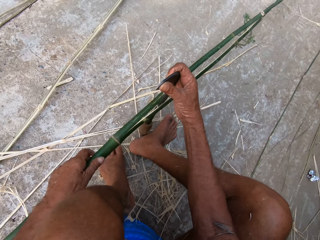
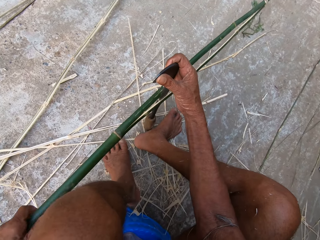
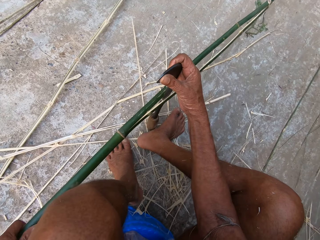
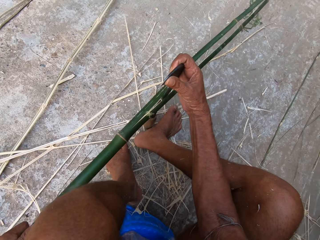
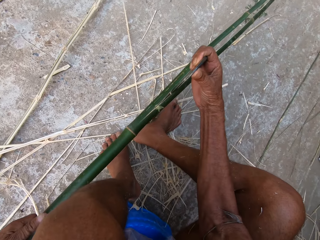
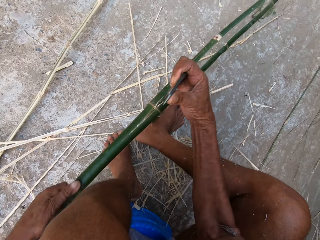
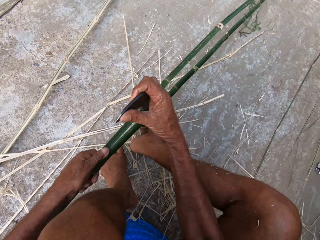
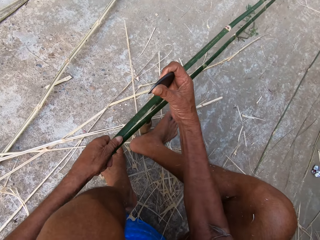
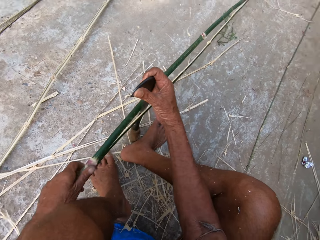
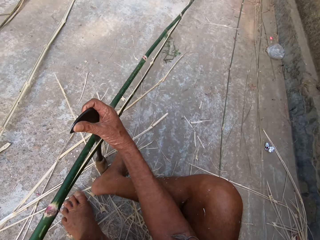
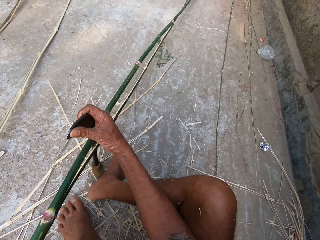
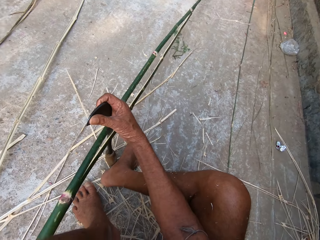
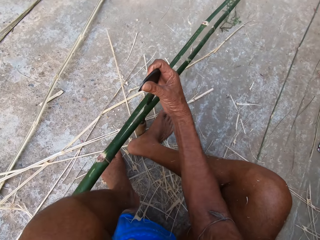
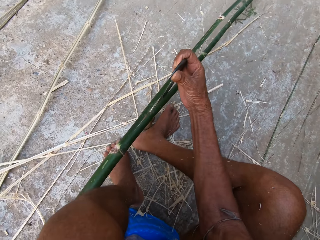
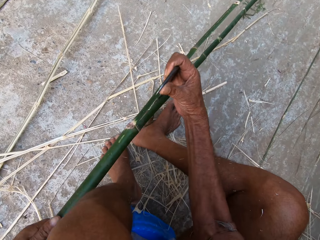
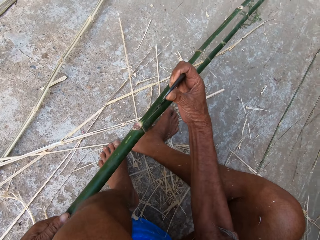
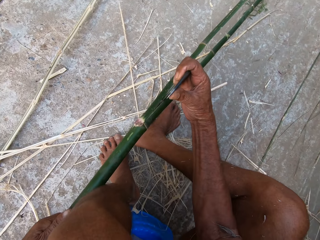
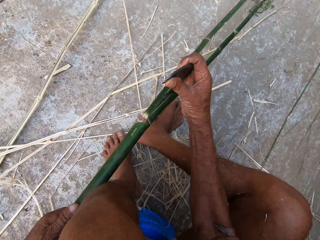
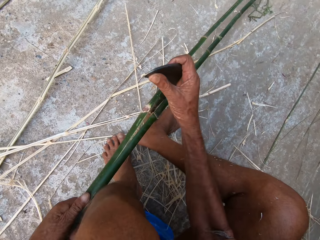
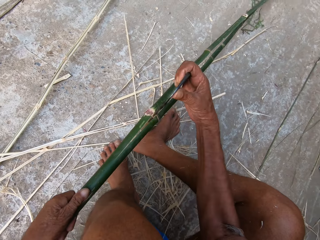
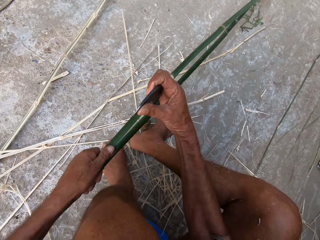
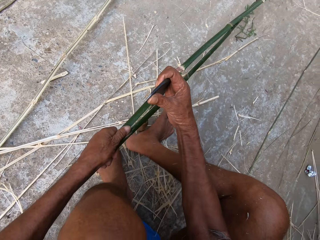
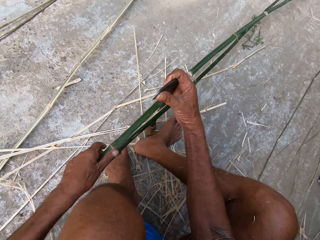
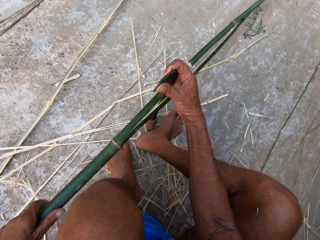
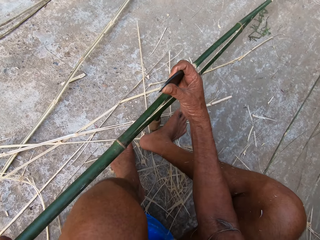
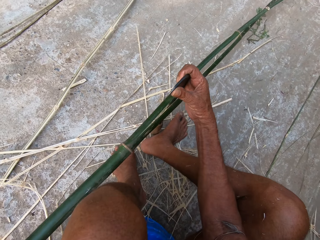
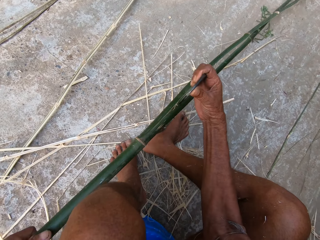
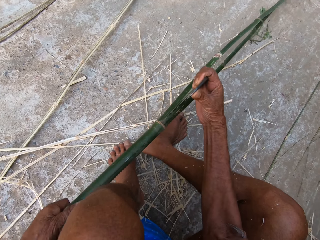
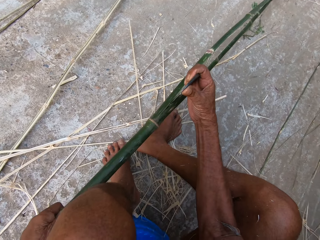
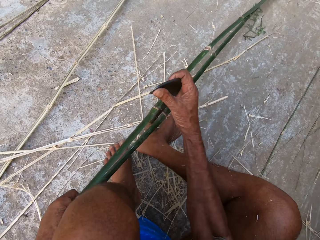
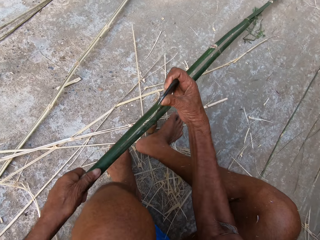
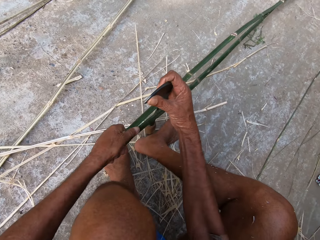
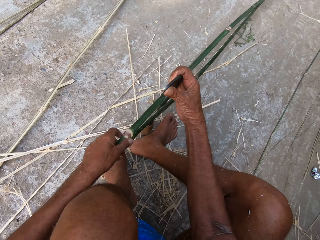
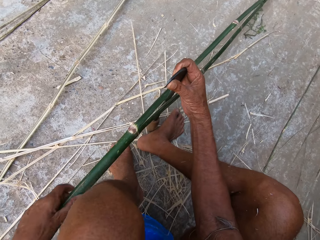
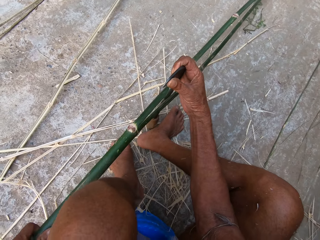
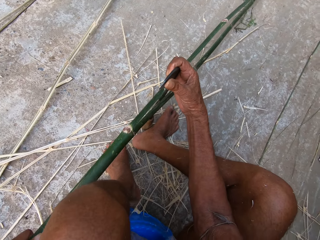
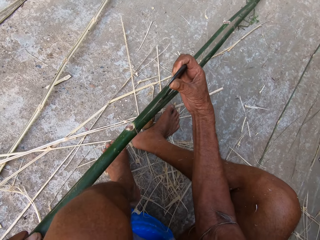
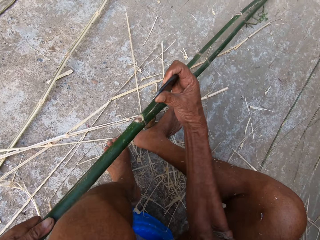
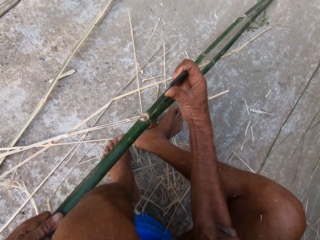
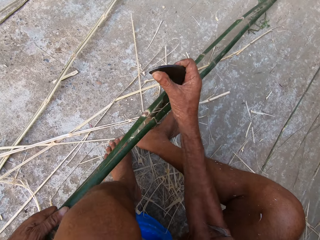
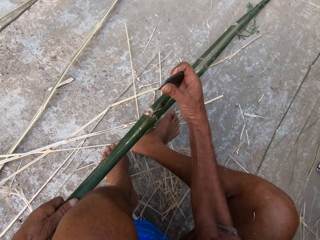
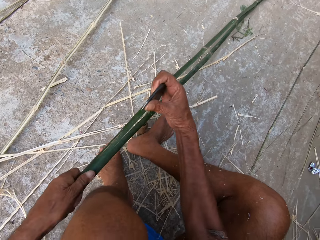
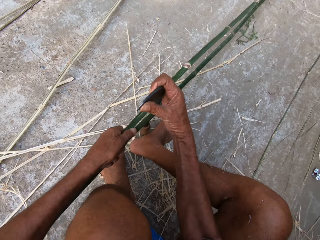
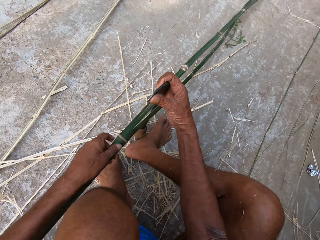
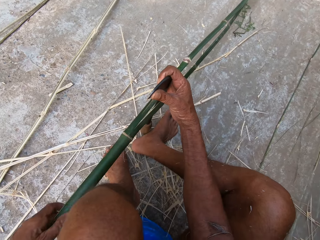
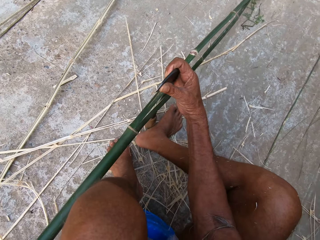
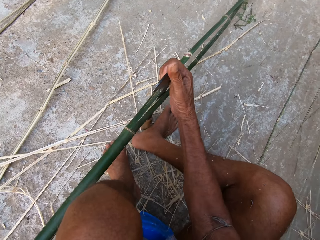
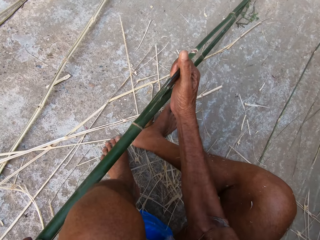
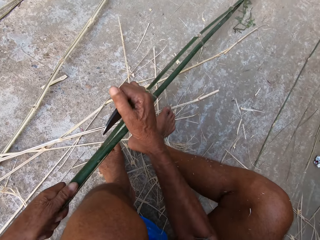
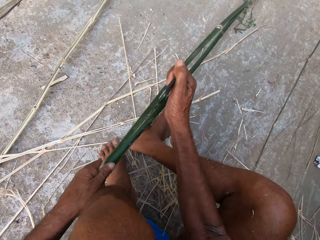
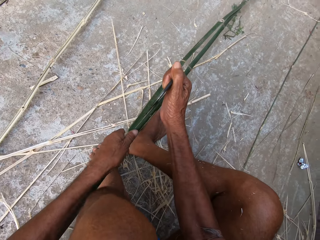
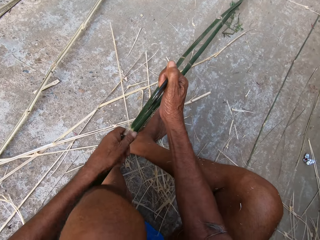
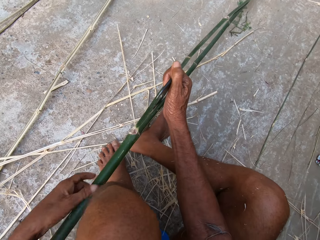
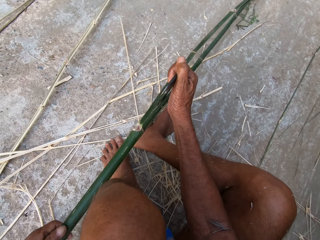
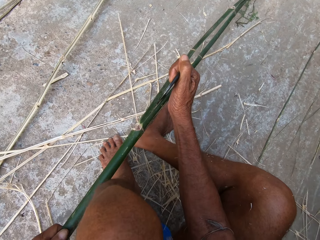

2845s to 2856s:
The camera wearer cuts a bamboo stick with a sickle tool. They move the bamboo stick. They cut the bamboo stick with the sickle tool. They look around. They cut the bamboo stick with the sickle tool. They cut the bamboo stick with the sickle tool again.

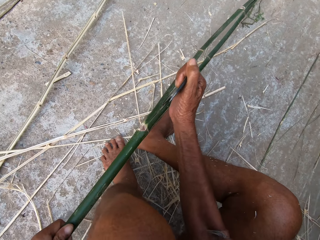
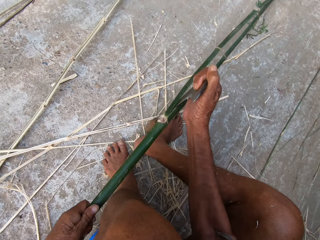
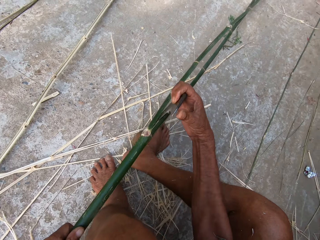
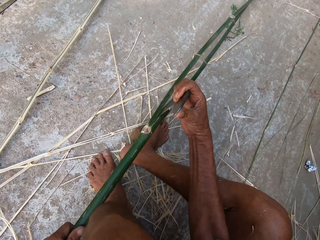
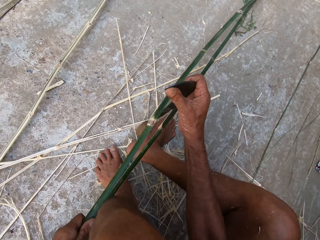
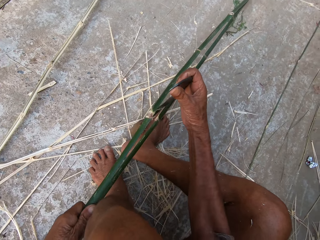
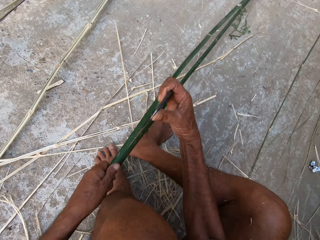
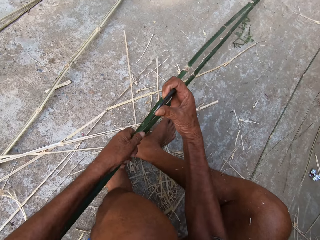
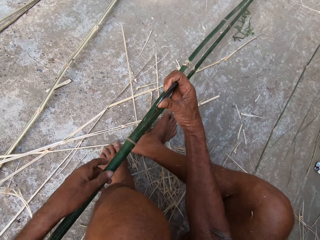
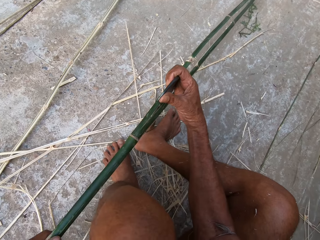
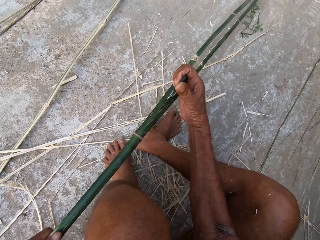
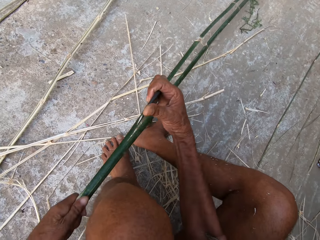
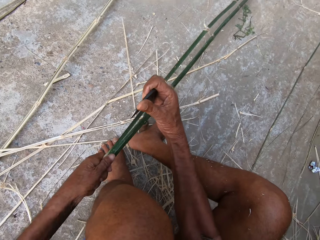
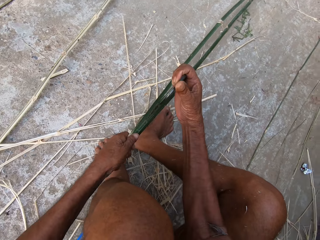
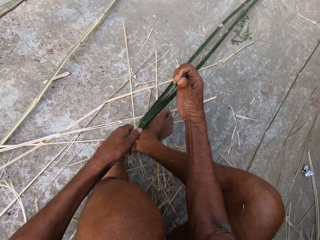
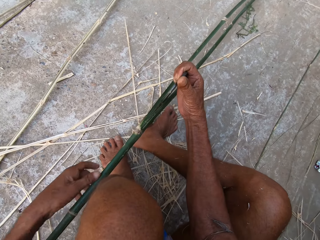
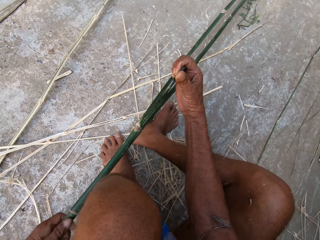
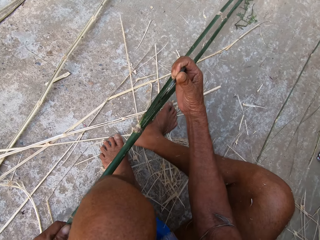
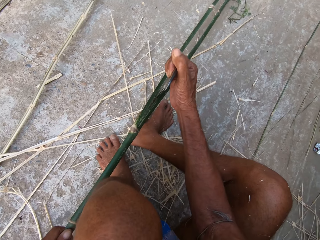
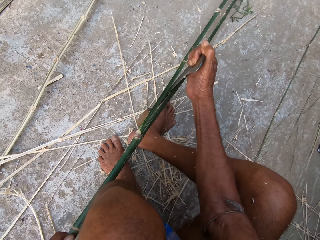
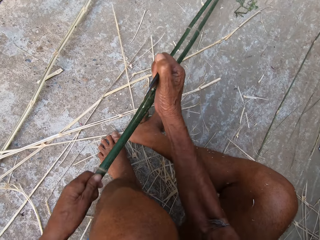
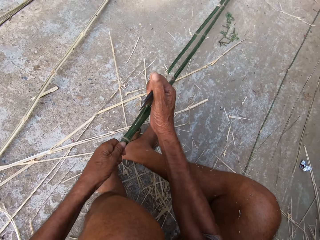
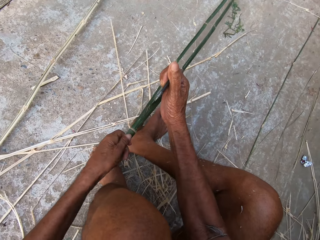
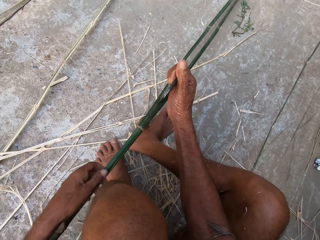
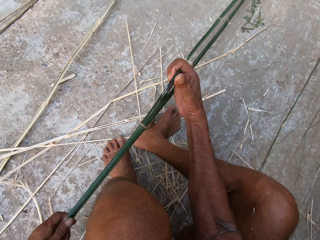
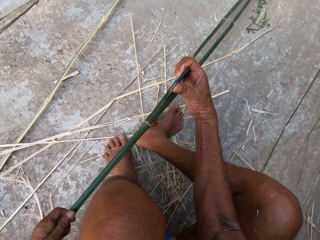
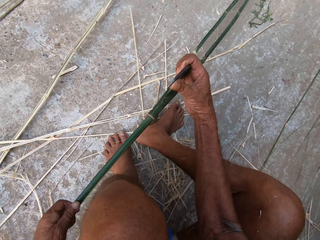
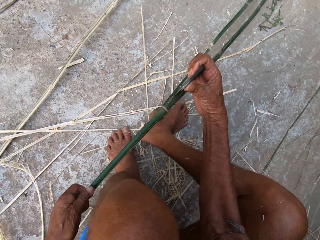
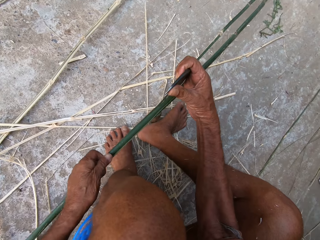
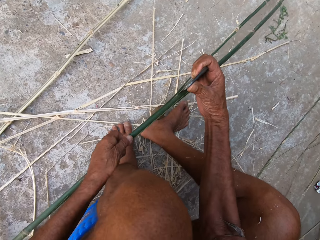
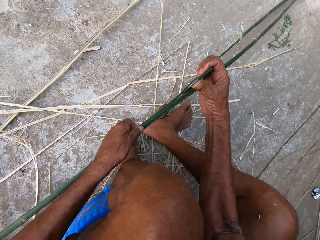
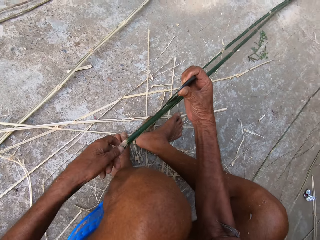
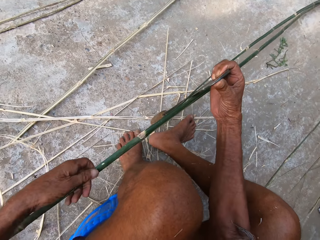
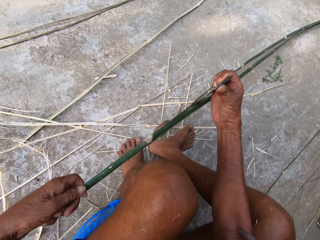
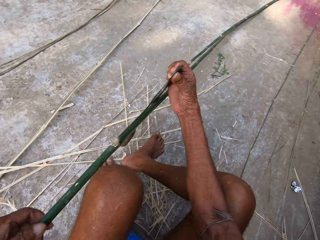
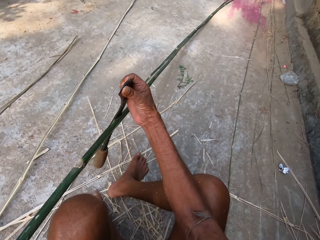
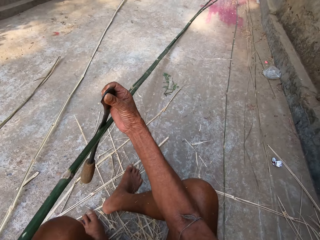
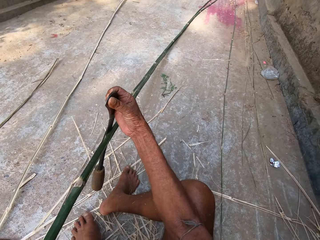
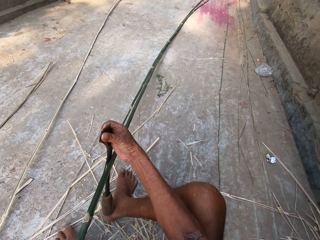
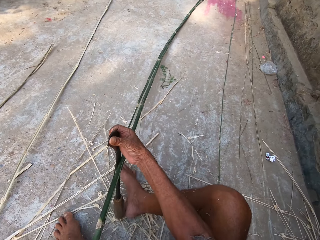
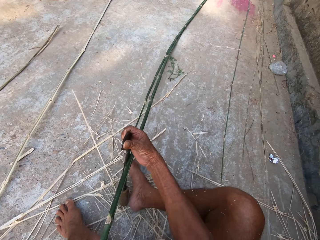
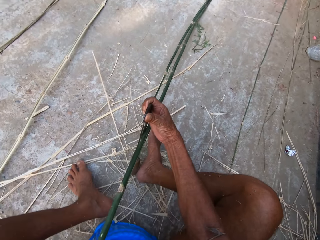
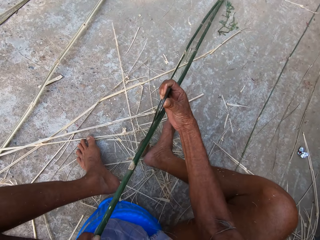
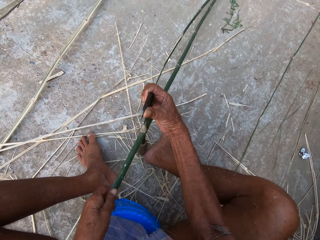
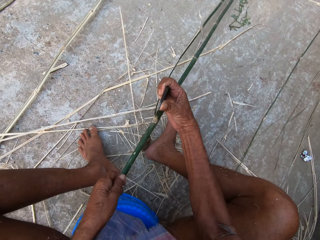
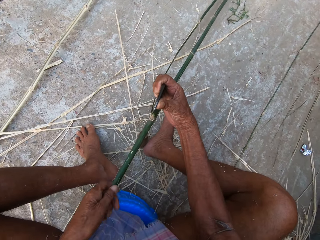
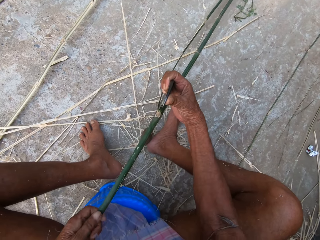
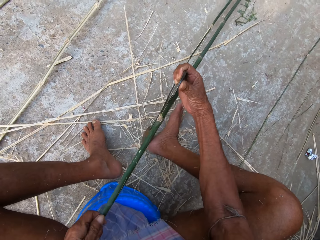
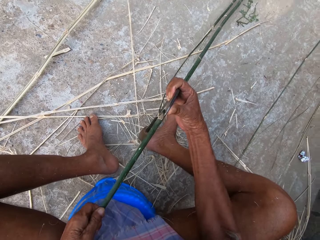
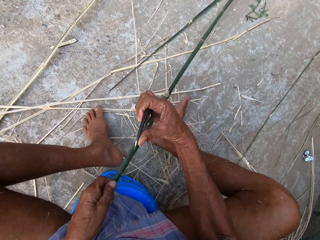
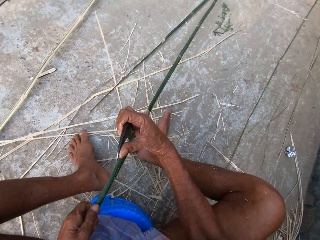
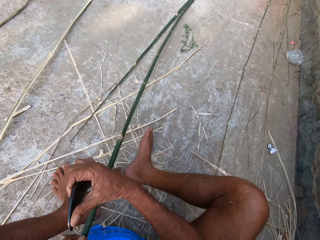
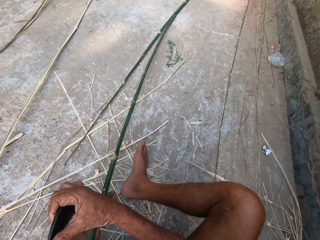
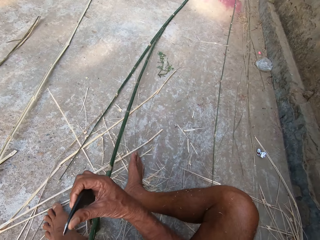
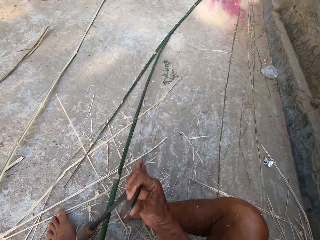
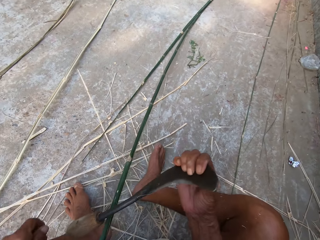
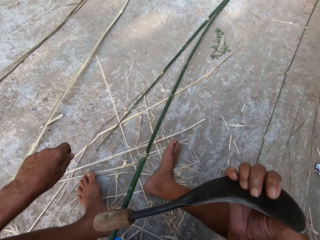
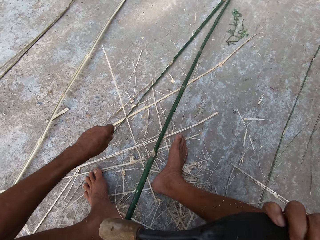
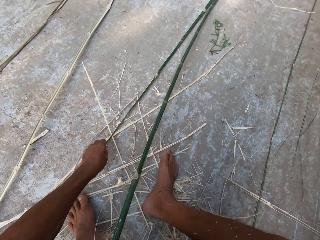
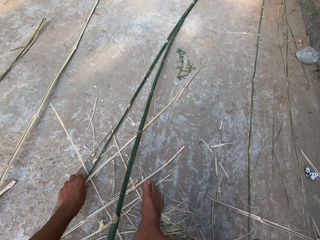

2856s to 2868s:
The camera wearer cuts a bamboo stick with a sickle tool. He moves the bamboo stick. He cuts the bamboo stick with the sickle tool. He lifts the sickle with his right hand. He drops the sickle on the floor with his right hand. He cuts the bamboo stick in his left hand with the sickle in his right hand.
